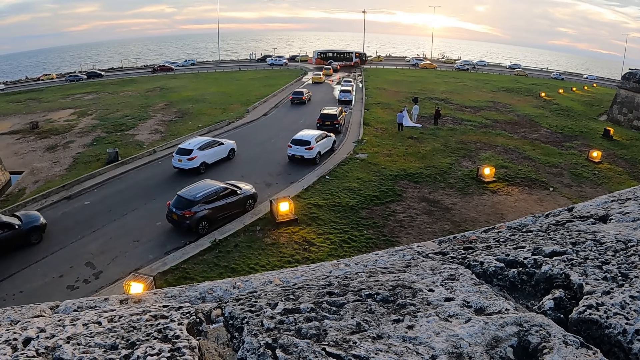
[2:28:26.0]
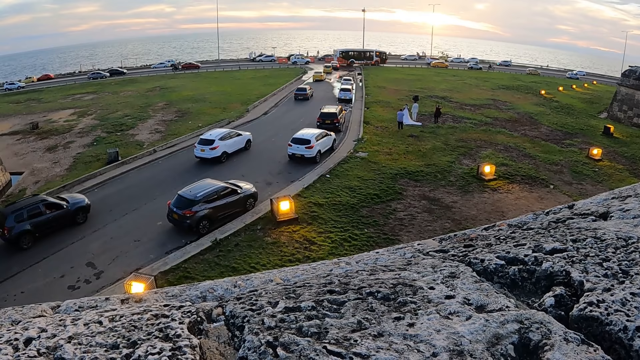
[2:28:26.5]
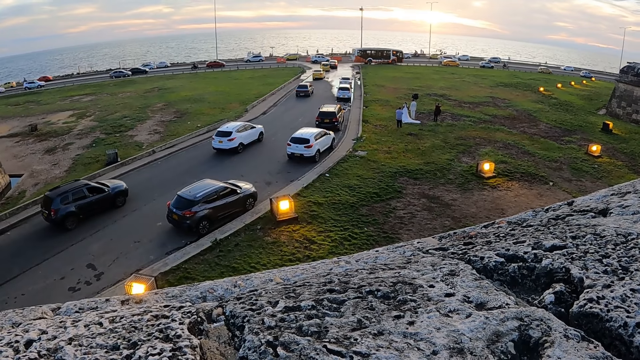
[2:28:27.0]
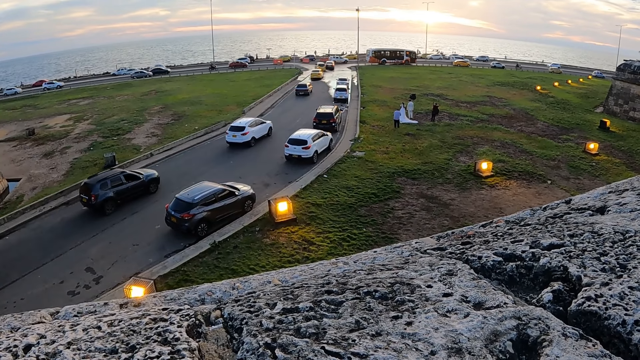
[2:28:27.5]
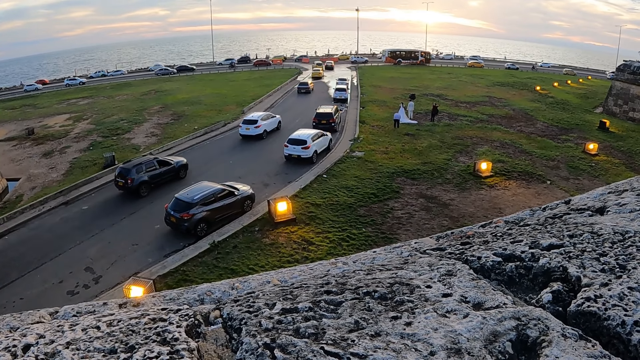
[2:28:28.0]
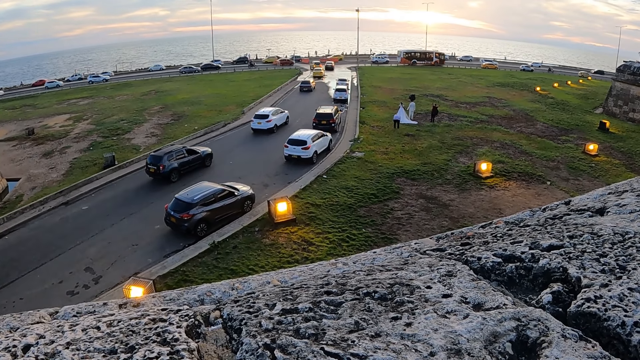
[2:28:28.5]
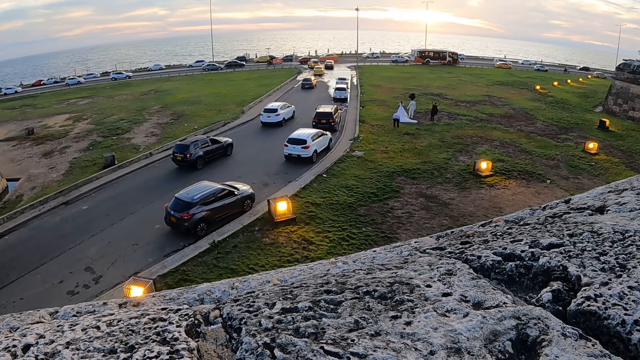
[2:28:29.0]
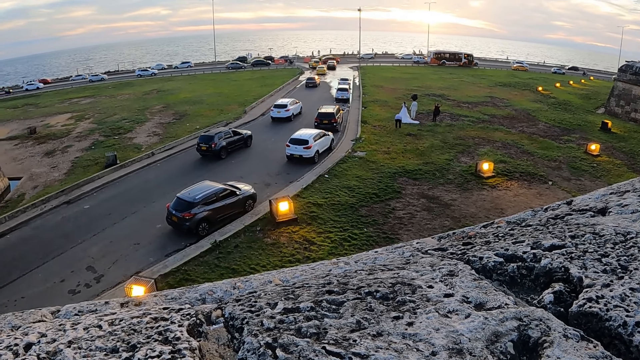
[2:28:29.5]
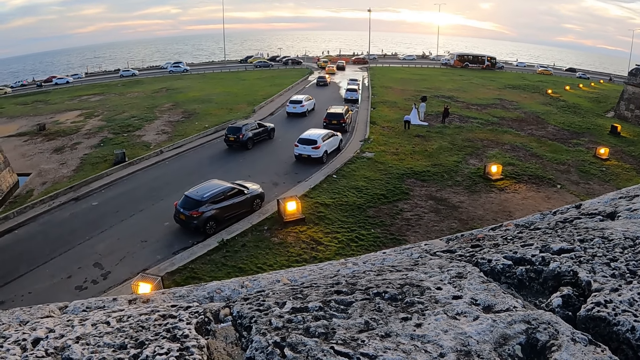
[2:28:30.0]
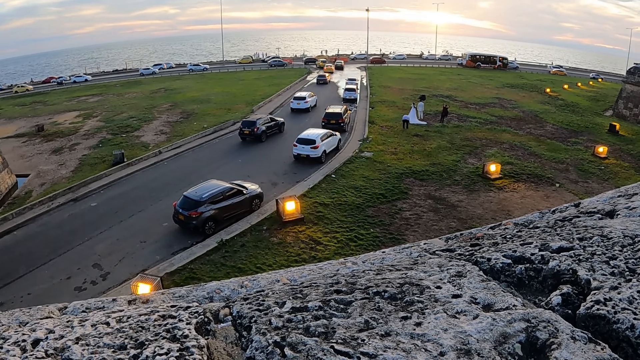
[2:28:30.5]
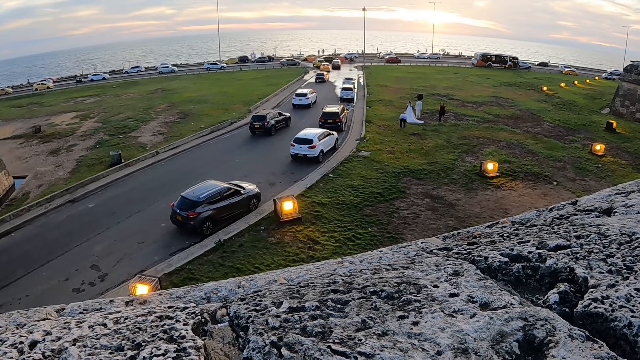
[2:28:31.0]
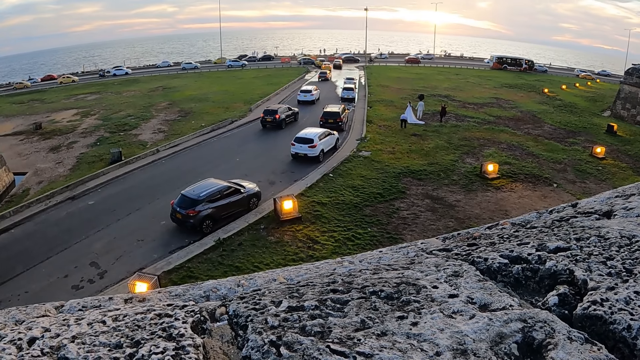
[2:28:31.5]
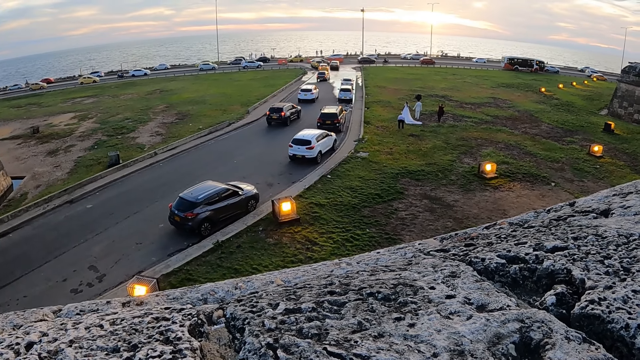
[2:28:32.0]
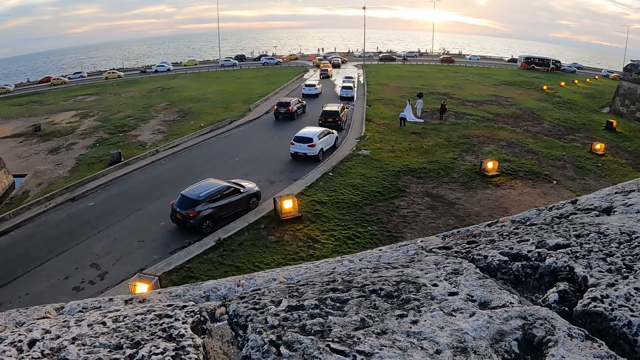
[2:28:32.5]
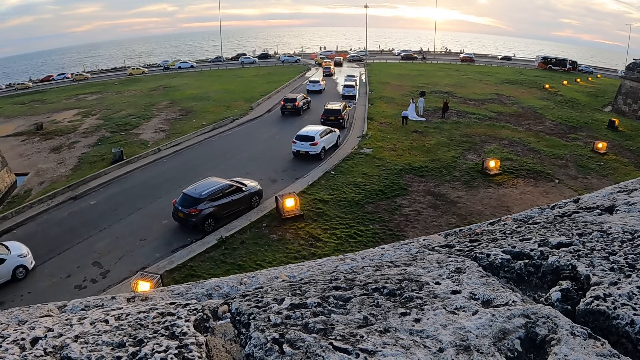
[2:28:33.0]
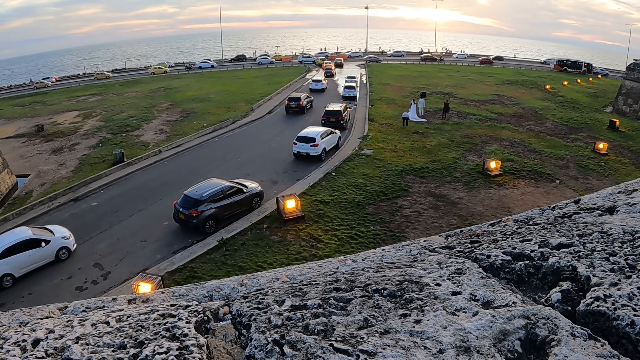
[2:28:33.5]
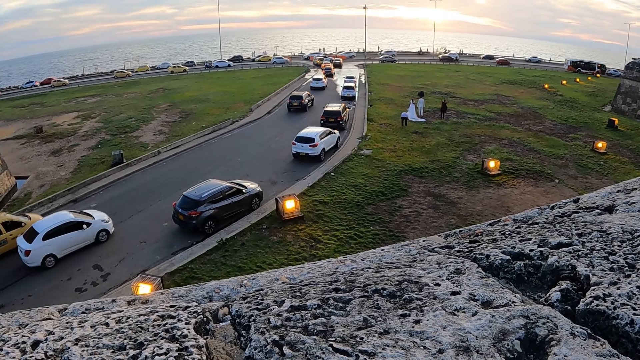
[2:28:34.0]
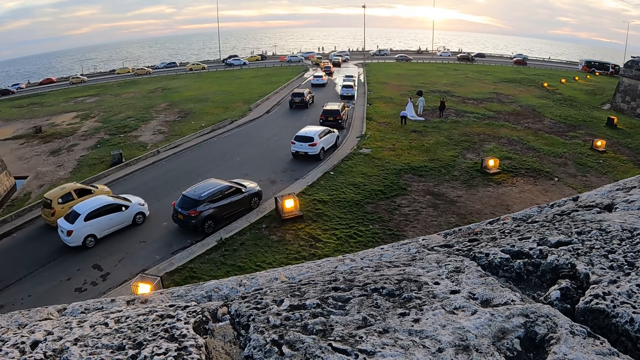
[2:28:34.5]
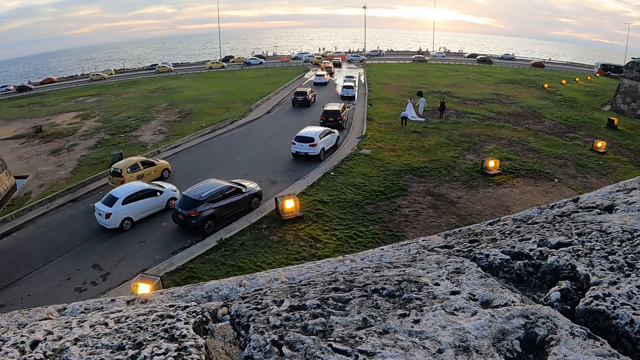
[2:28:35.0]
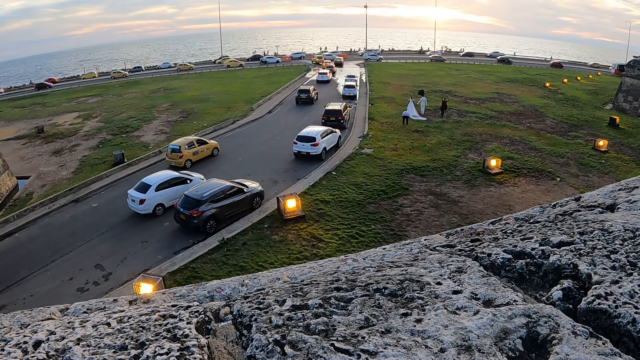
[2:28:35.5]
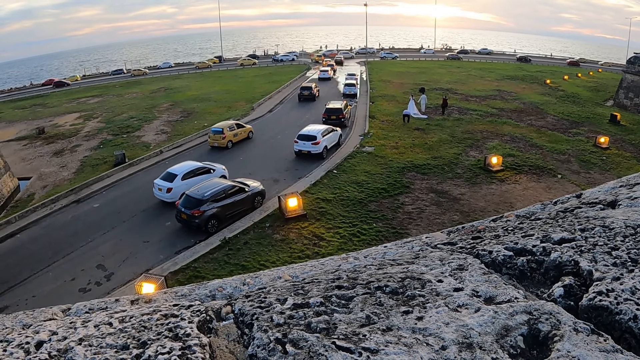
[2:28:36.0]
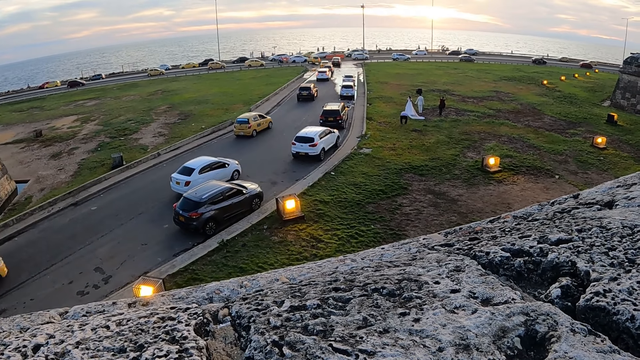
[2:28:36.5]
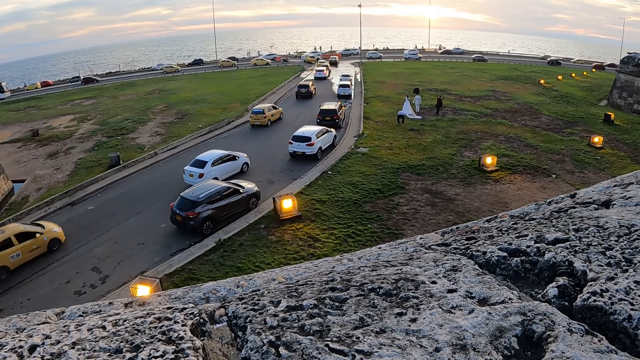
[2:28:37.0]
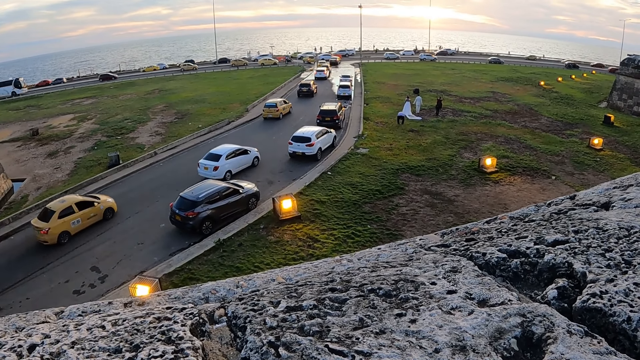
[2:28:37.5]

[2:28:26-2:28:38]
A person bends down to the grass.

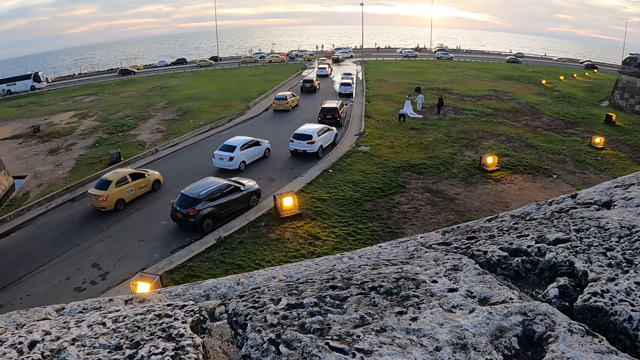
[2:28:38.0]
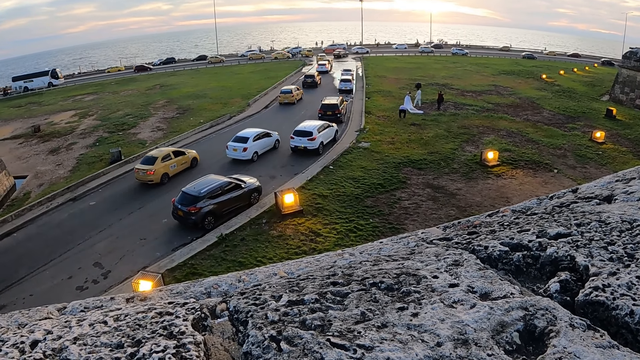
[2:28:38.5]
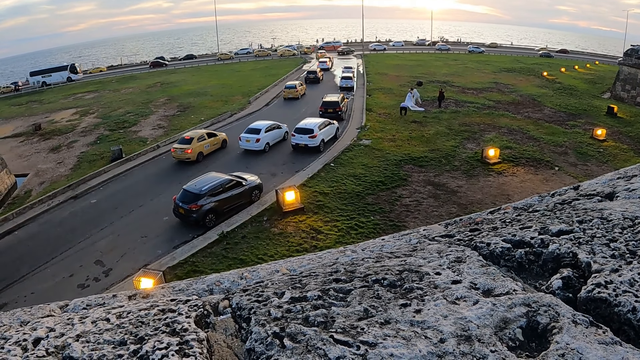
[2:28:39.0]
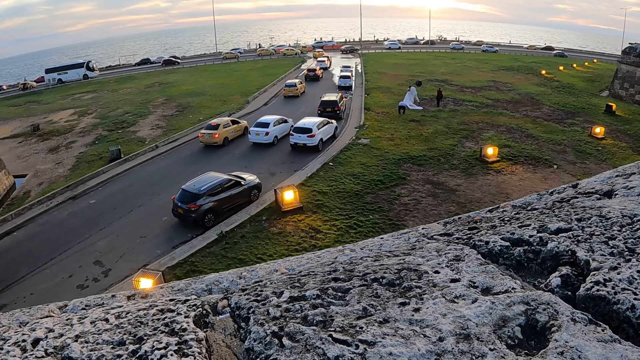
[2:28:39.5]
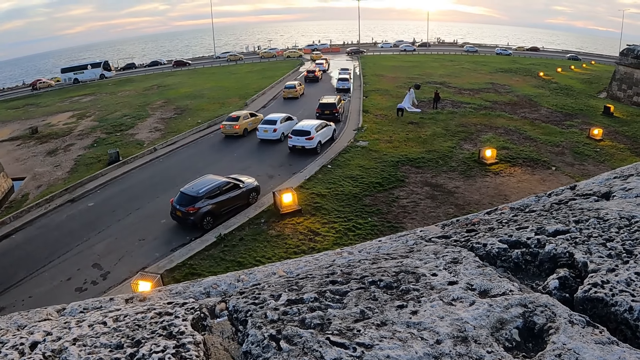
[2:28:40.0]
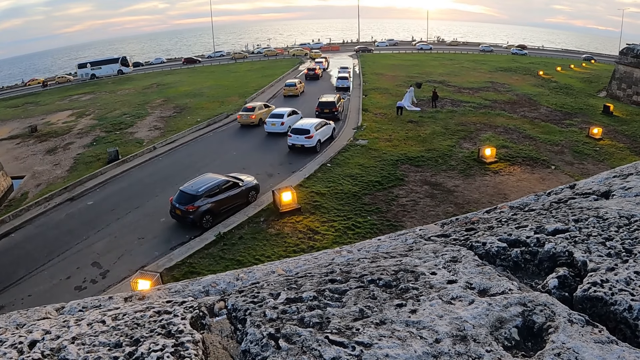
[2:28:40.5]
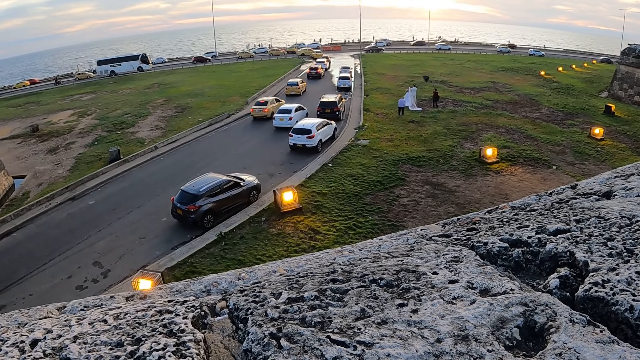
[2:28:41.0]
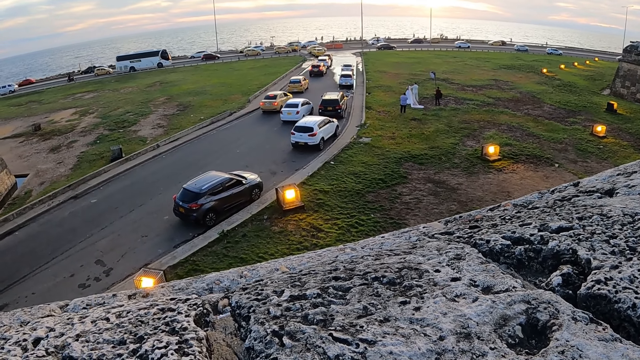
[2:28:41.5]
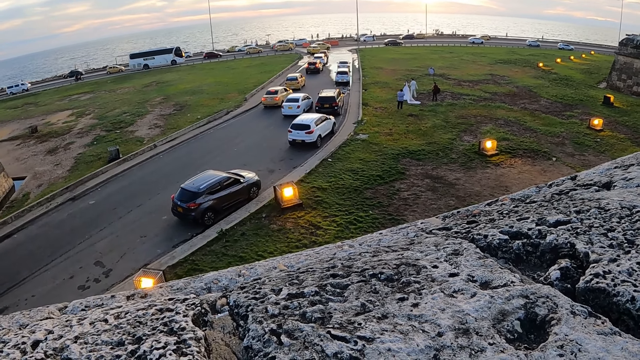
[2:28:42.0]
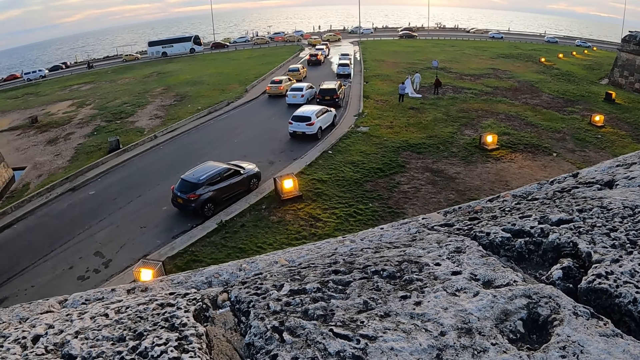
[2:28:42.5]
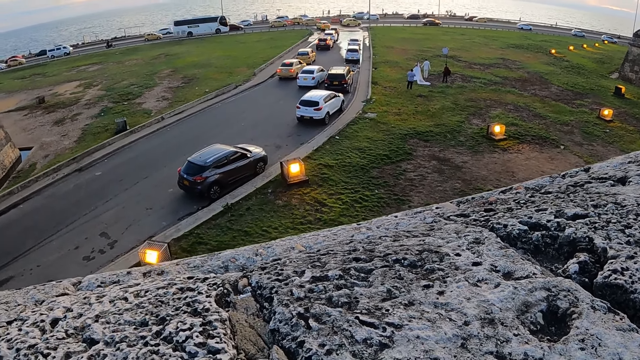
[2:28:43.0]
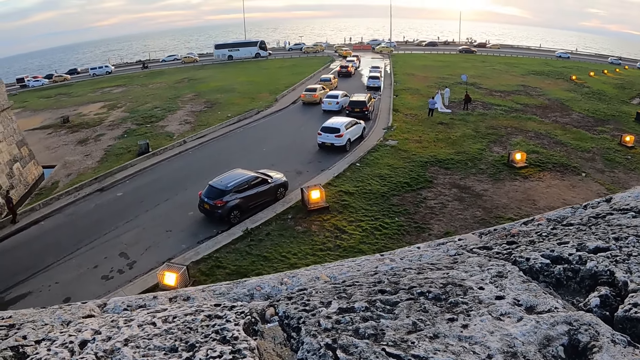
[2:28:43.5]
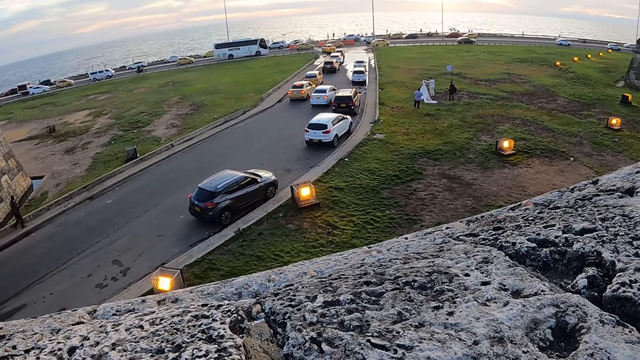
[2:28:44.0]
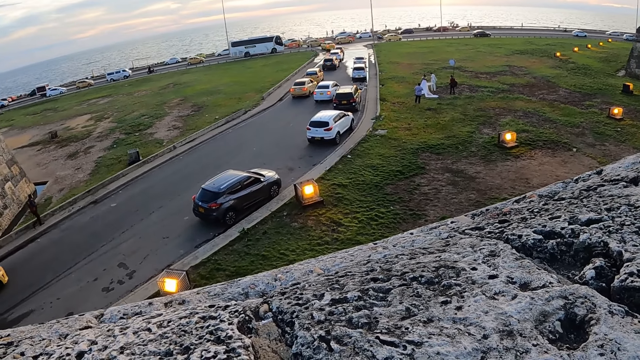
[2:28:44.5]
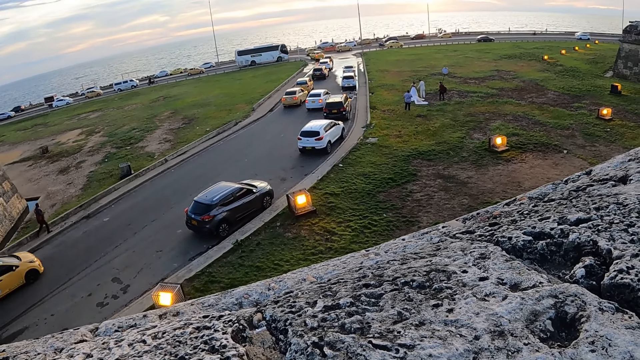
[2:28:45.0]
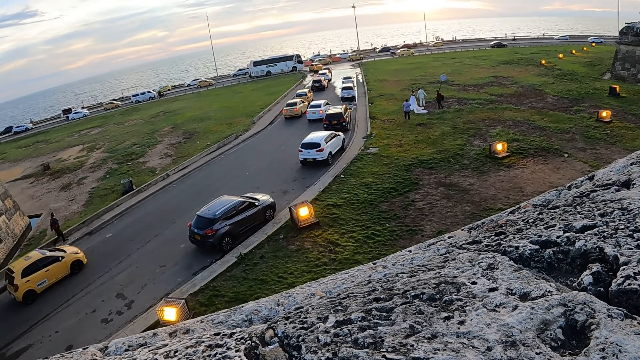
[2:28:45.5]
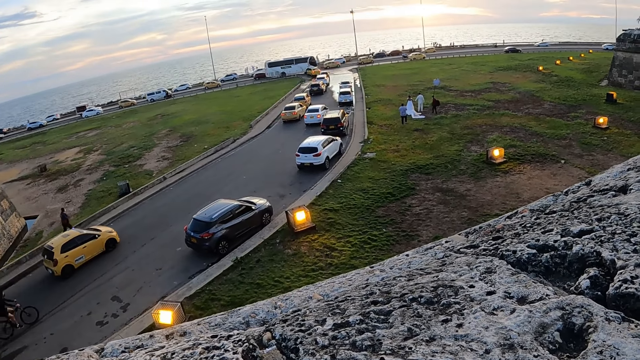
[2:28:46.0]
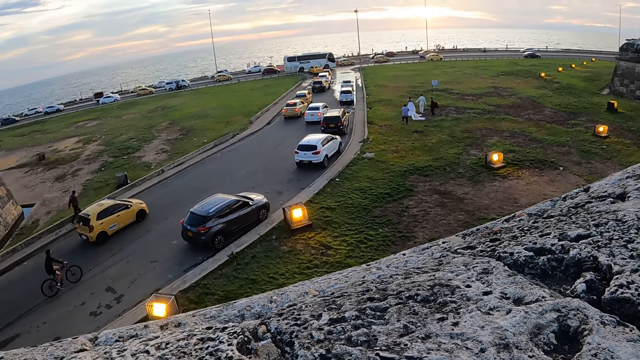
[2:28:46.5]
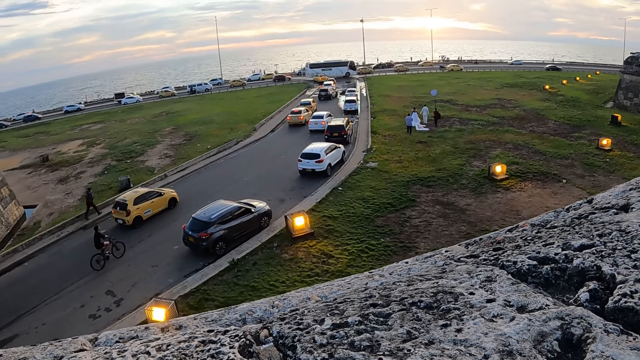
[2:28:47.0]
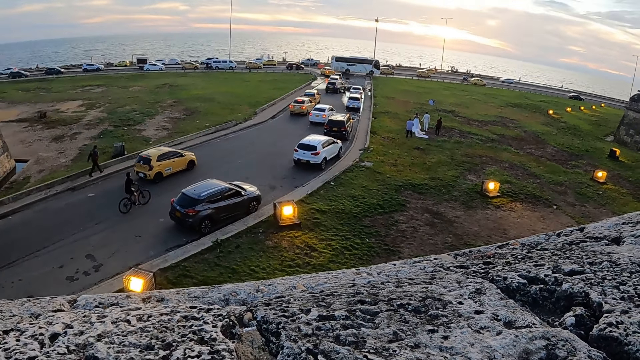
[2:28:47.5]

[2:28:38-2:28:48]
A person drops the dress.
